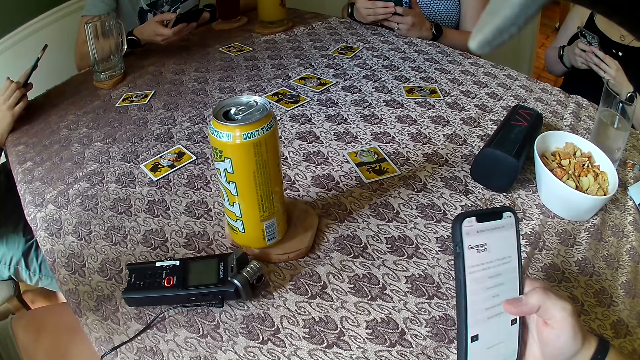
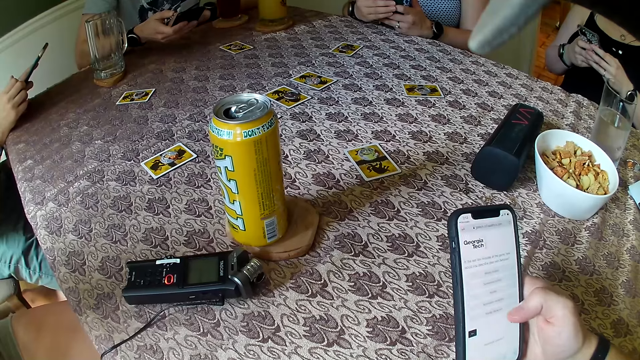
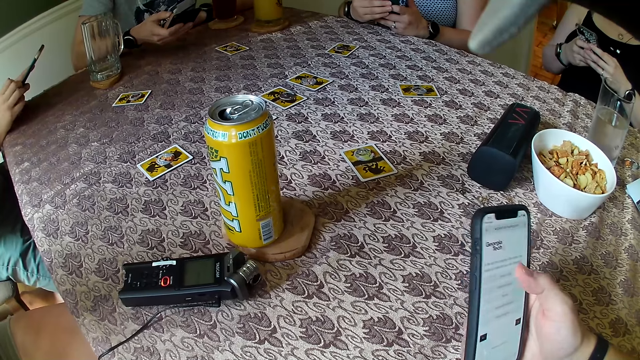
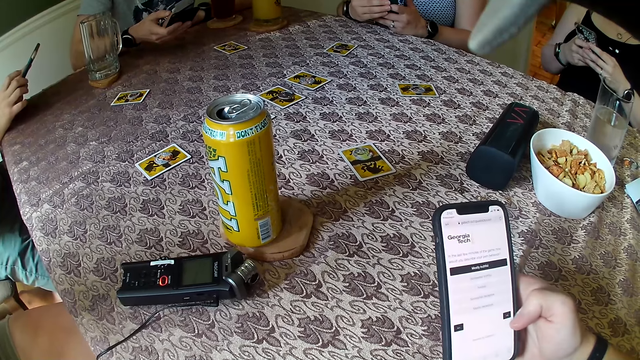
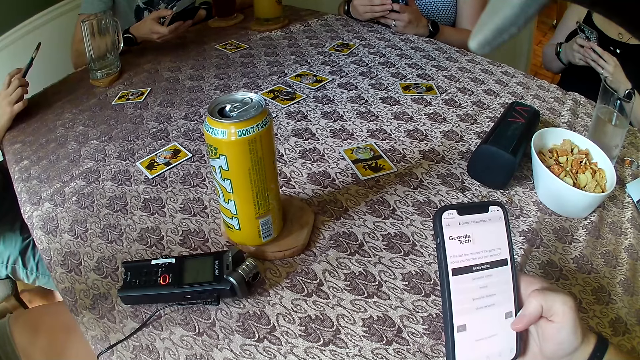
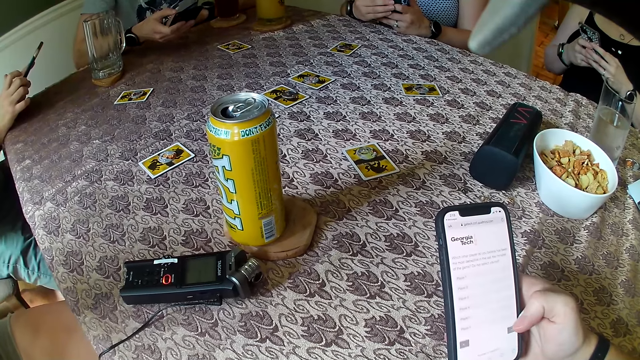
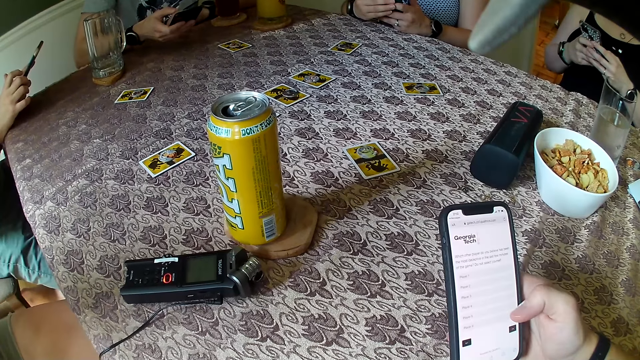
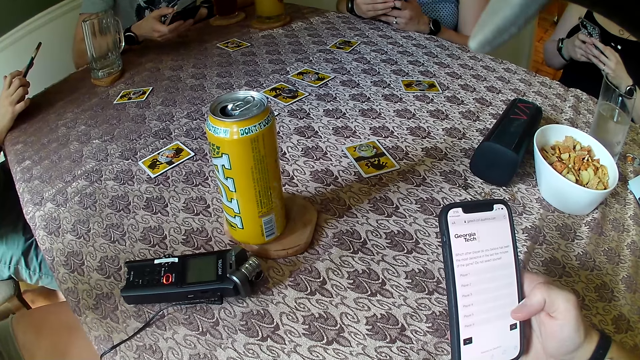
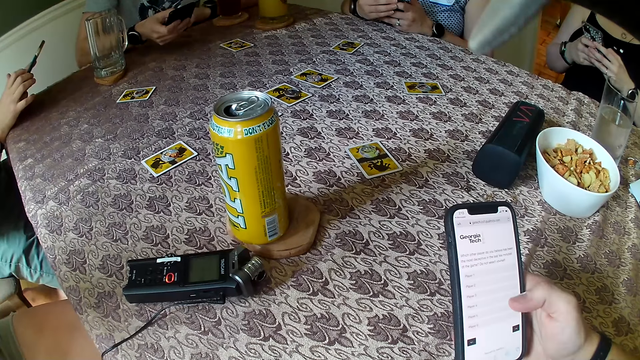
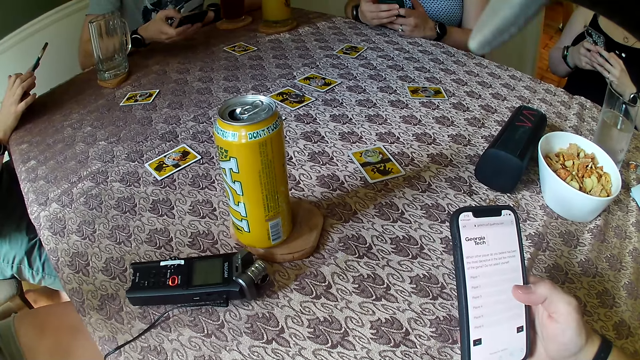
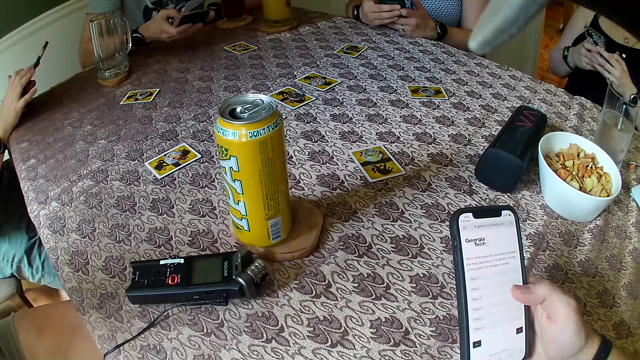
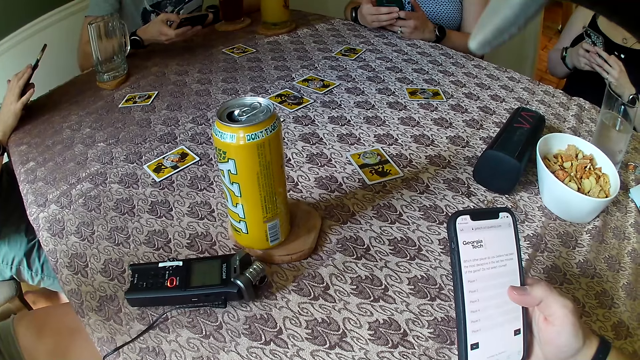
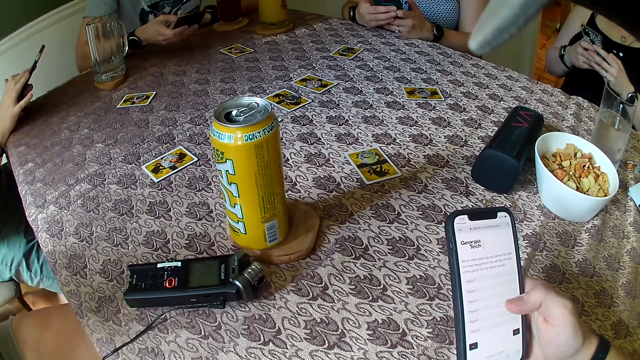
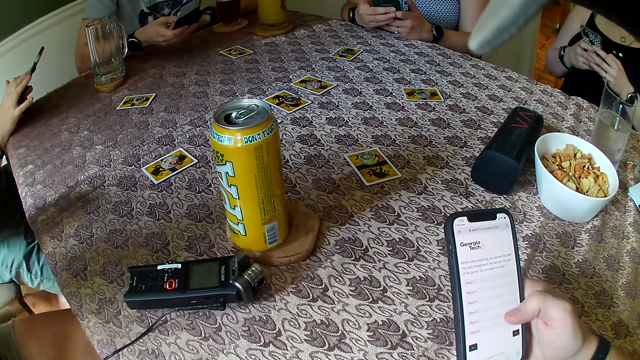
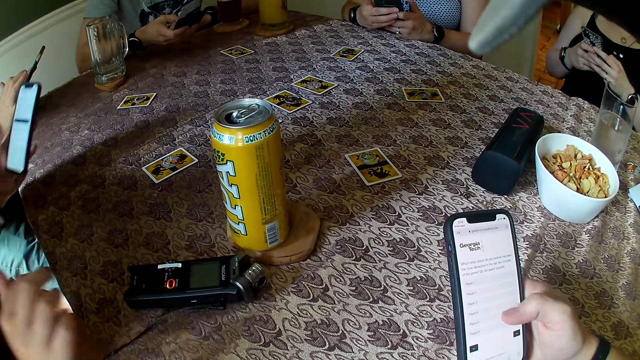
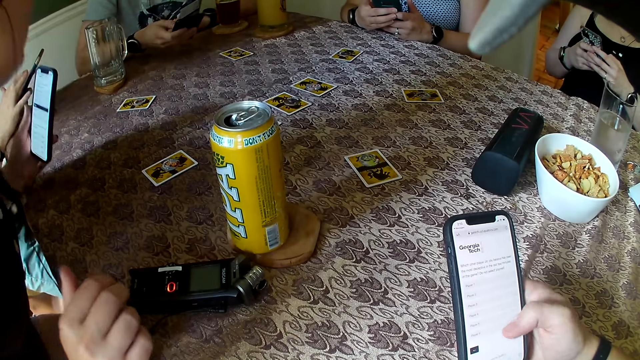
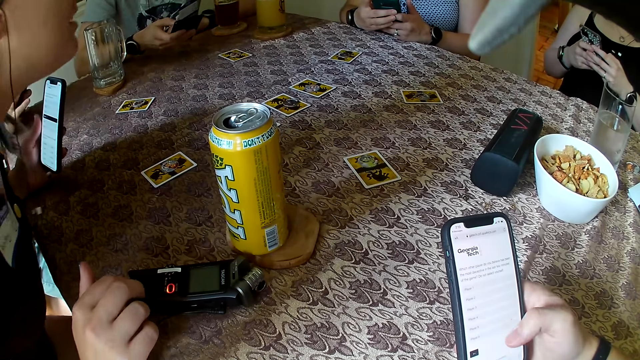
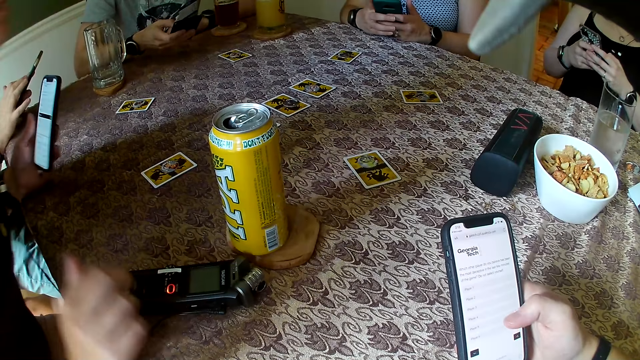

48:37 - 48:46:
The camera wearer scrolls a phone. They stare at the phone.

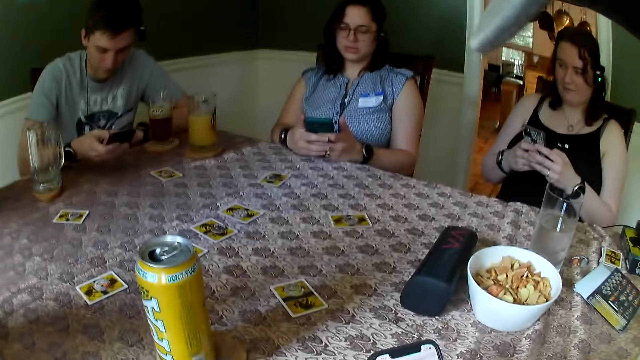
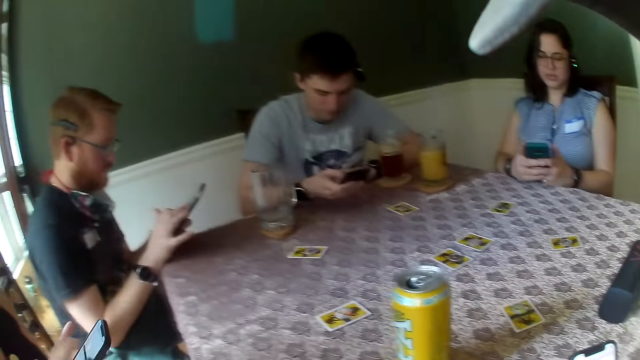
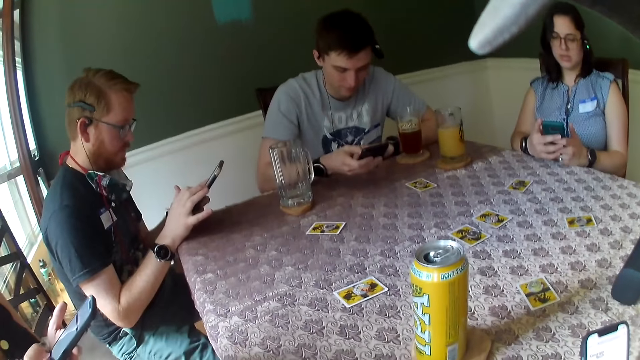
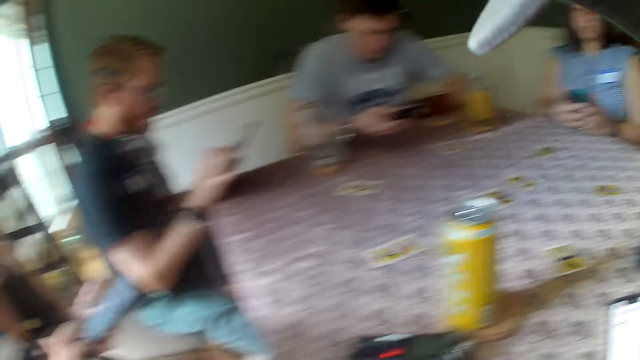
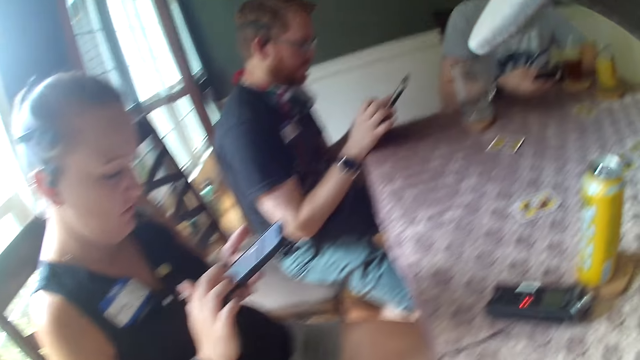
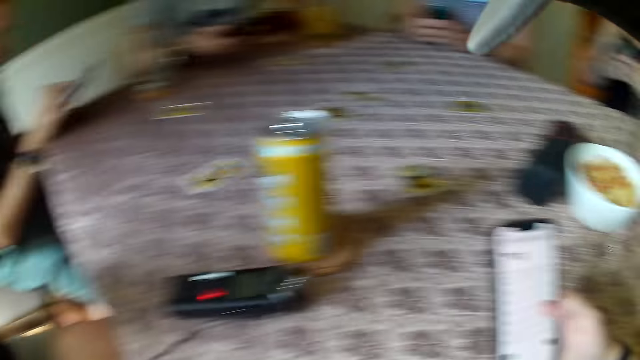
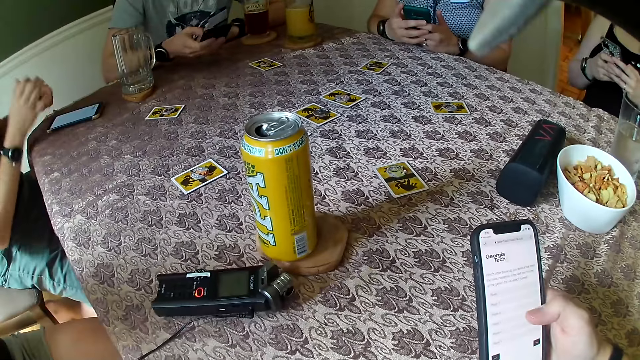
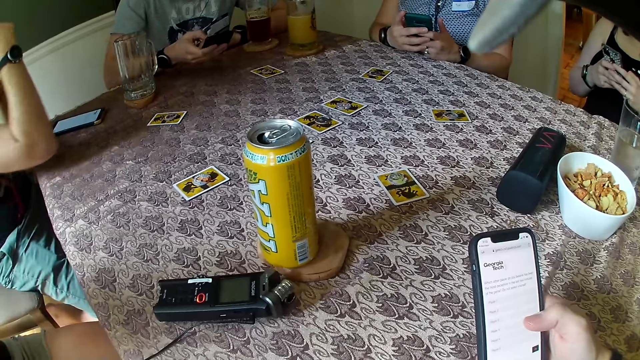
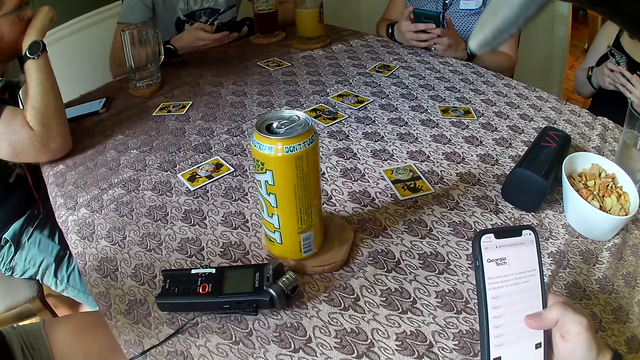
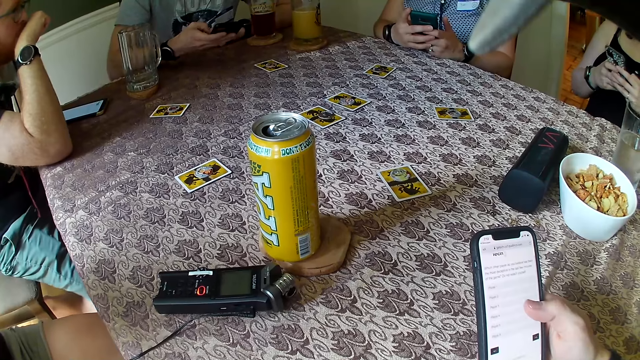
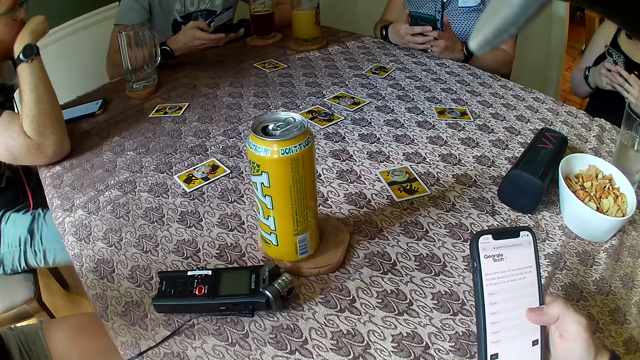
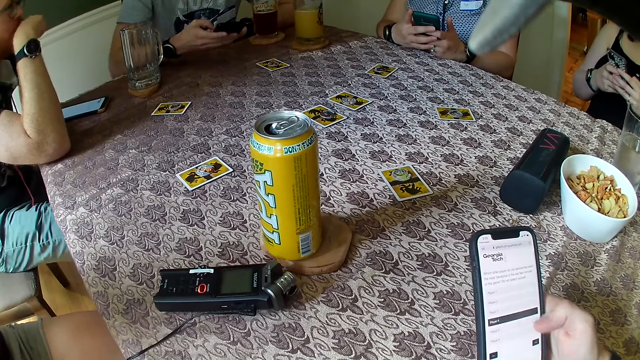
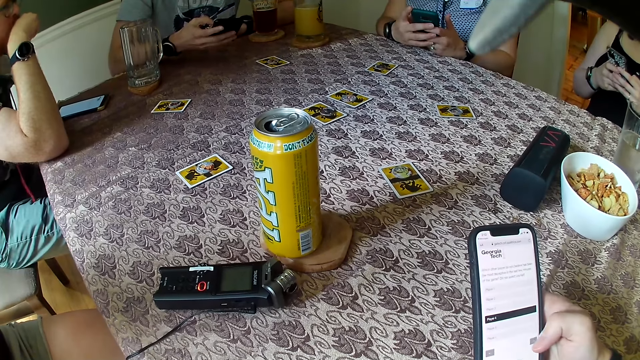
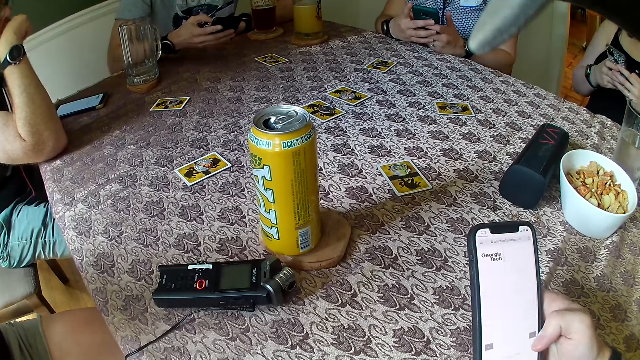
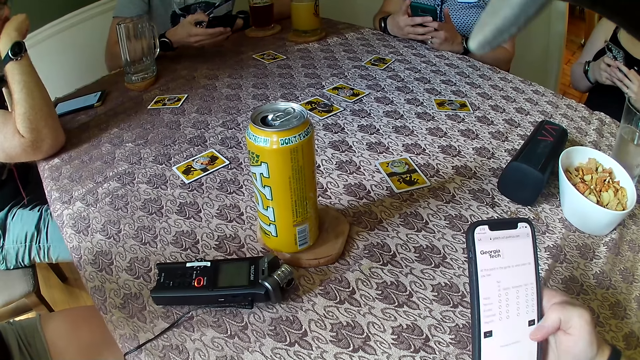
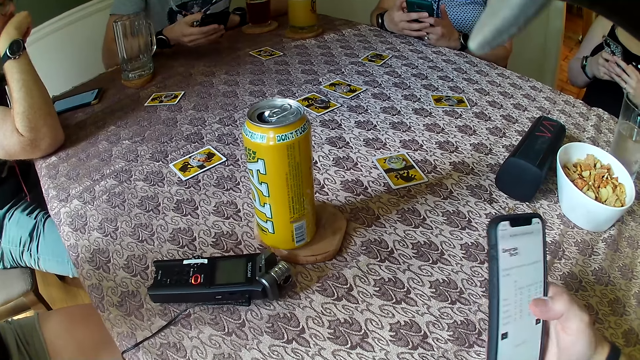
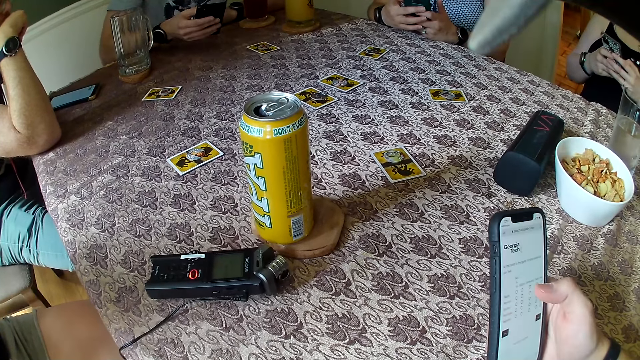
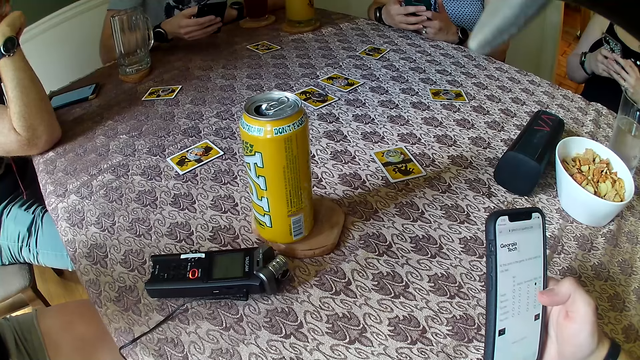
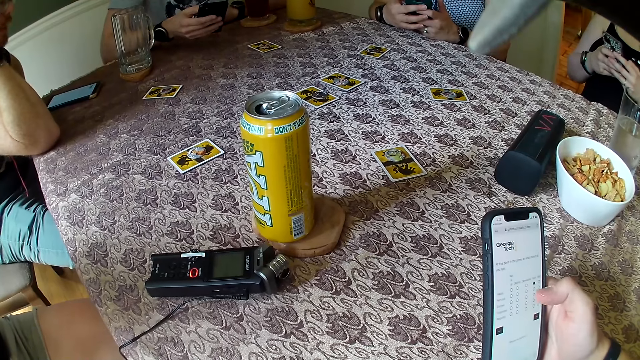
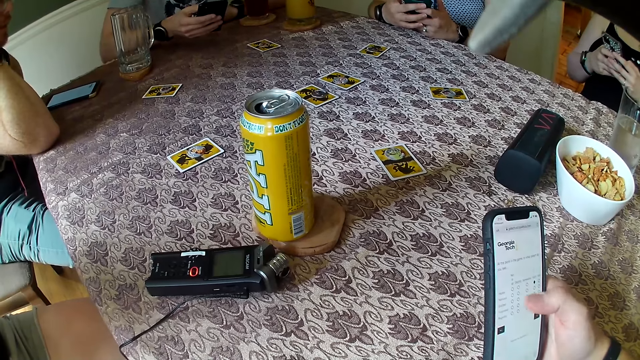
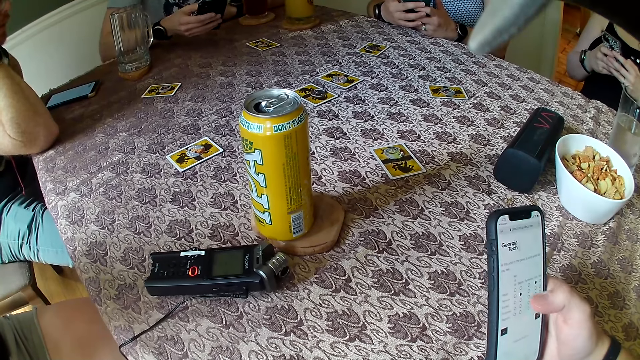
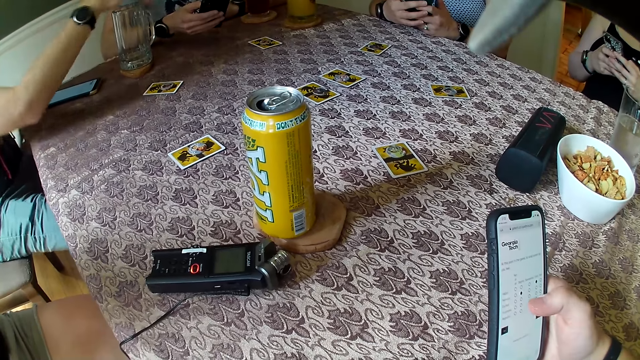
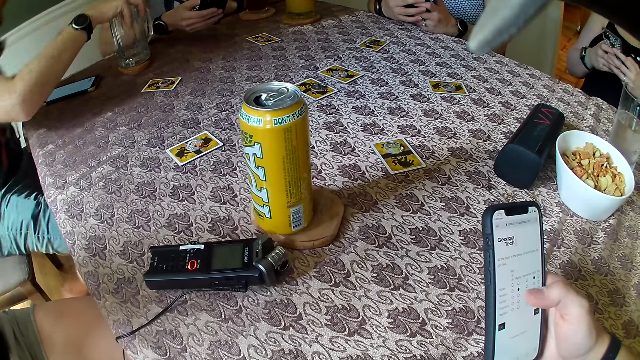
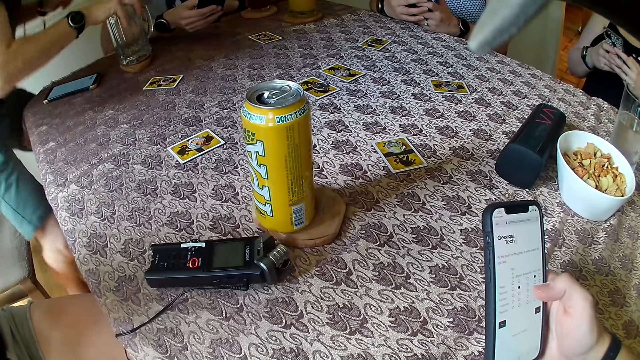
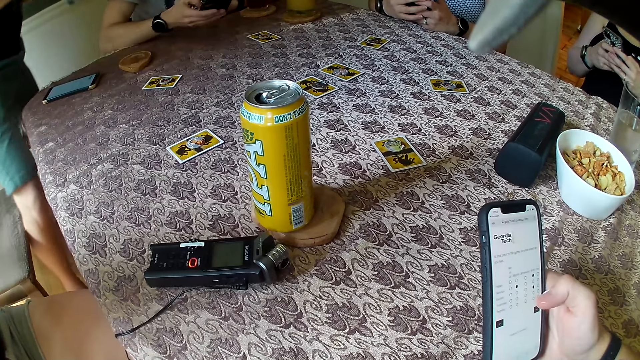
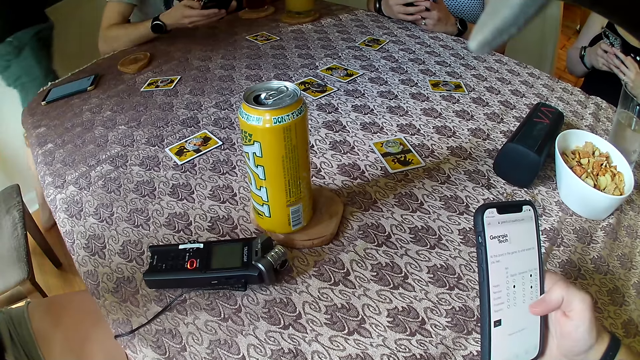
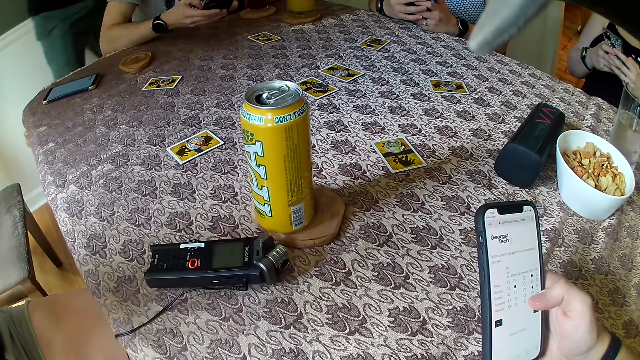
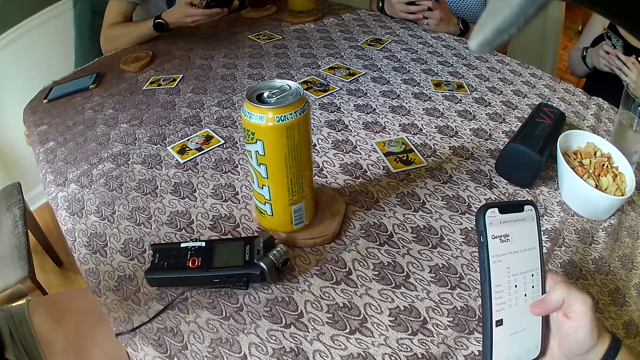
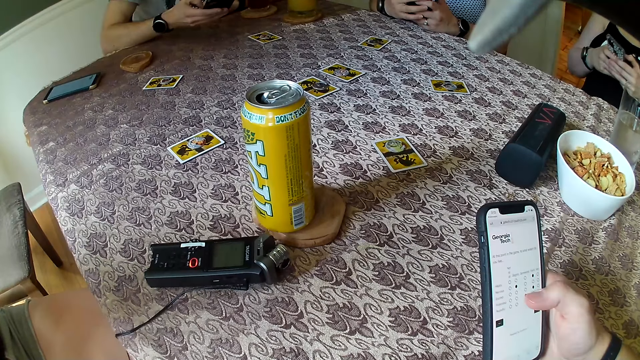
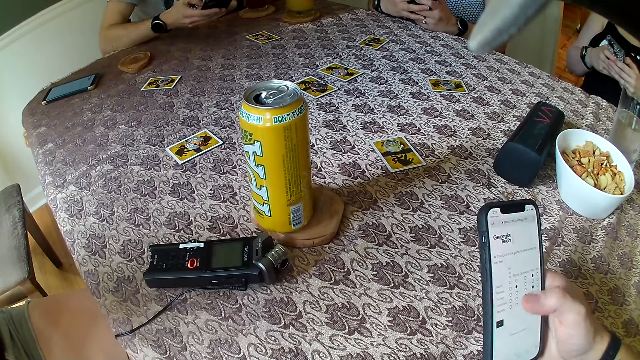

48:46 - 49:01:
The woman operates a phone with both hands. The camera wearer looks around. The man drops the phone on the table with his left hand and places his right hand on the table. The camera wearer stares at the phone. They scroll the phone and press the phone. The man picks up the glass of water on the table with his right hand and walks away from the table with the glass of water in his right hand.
